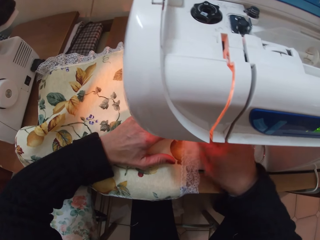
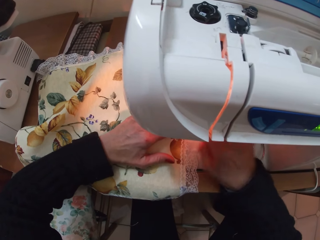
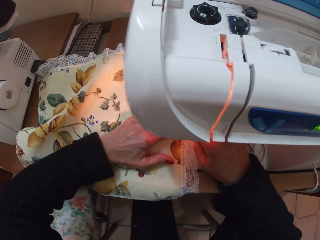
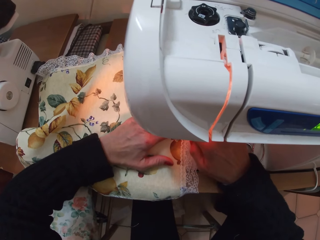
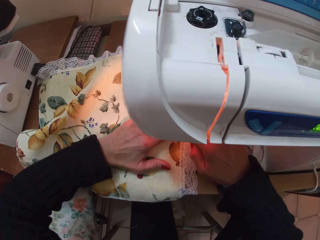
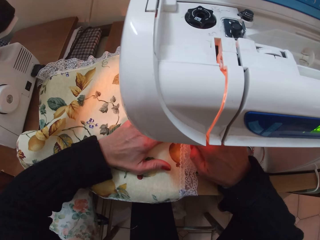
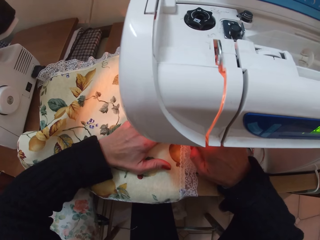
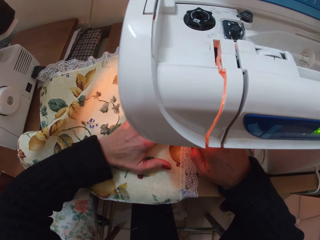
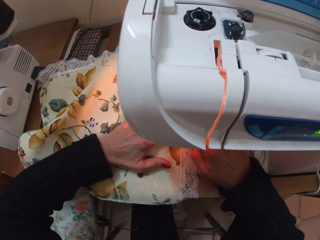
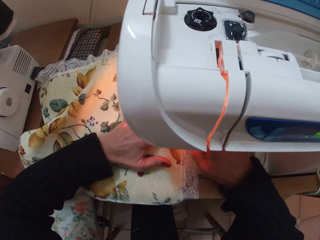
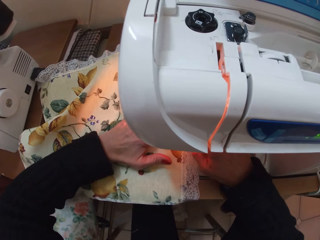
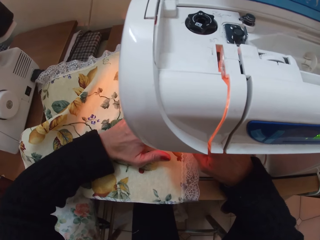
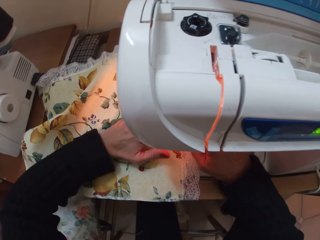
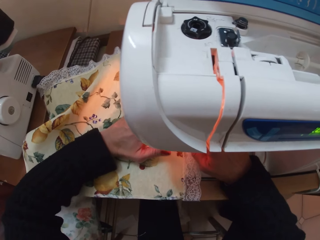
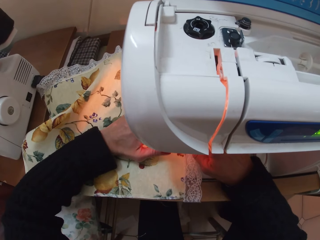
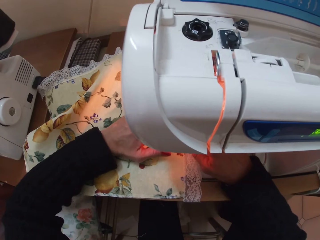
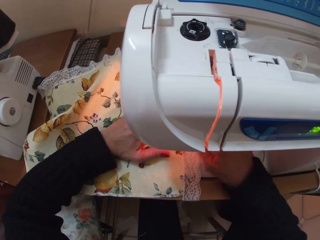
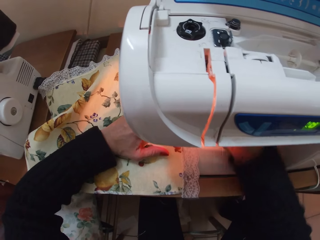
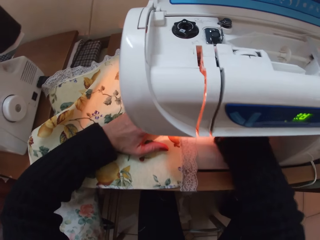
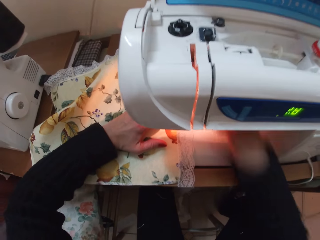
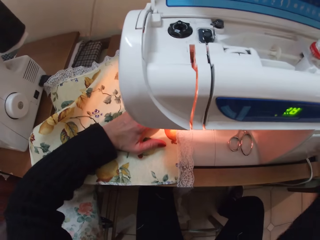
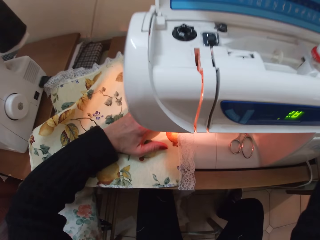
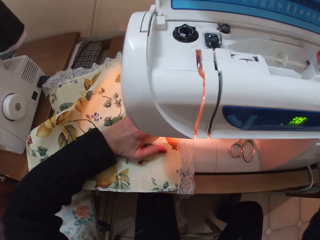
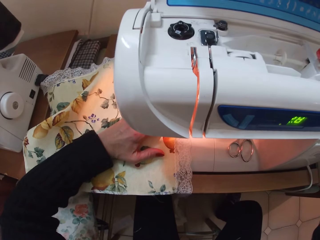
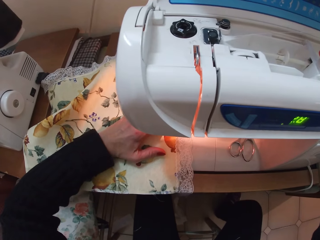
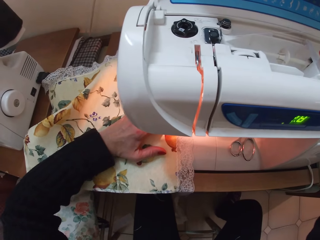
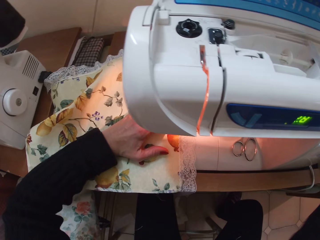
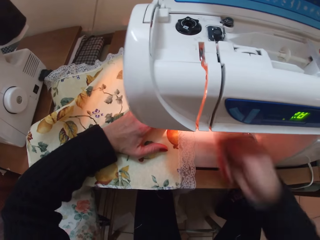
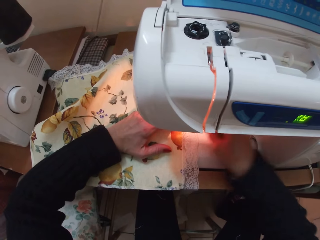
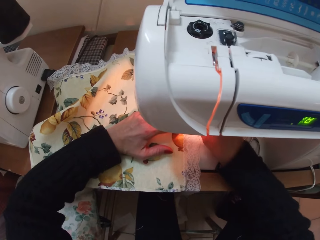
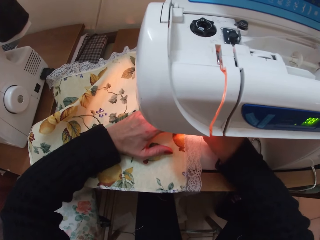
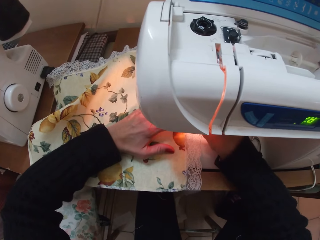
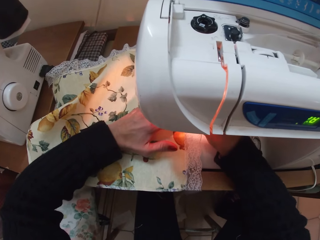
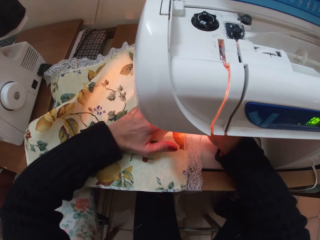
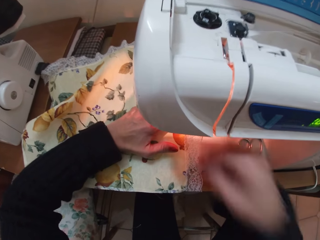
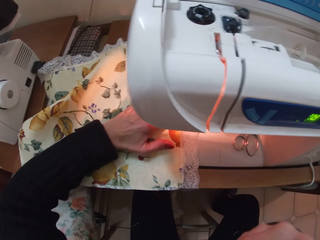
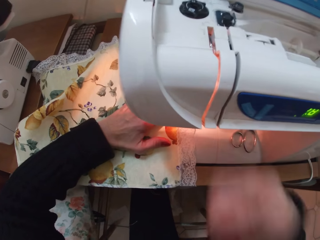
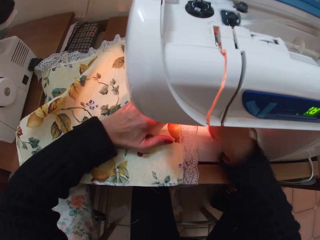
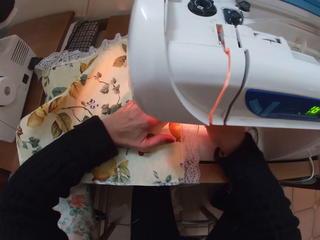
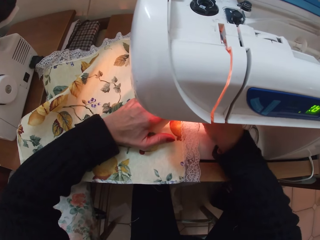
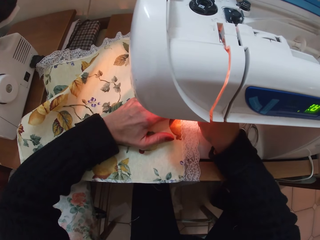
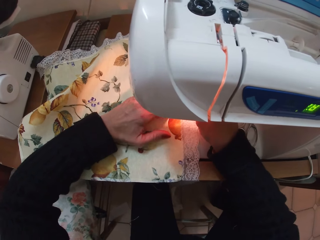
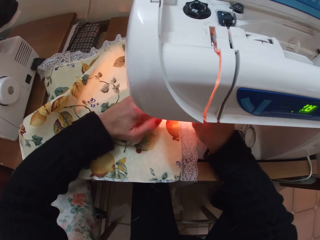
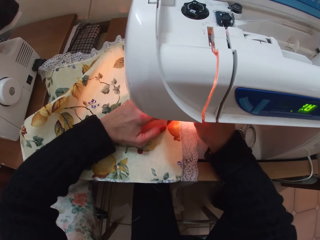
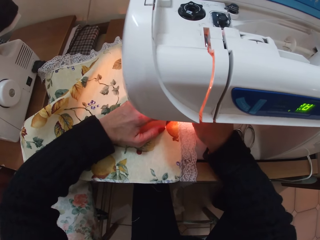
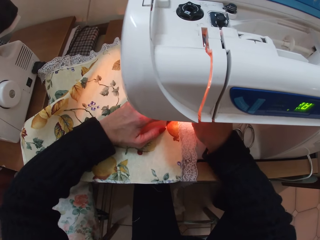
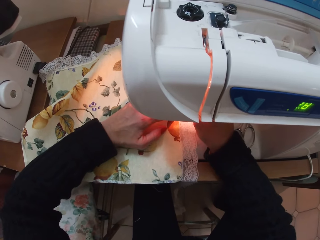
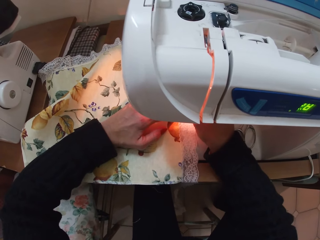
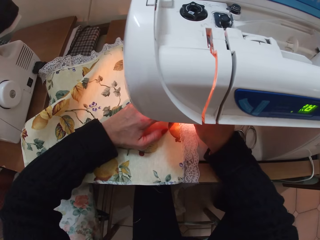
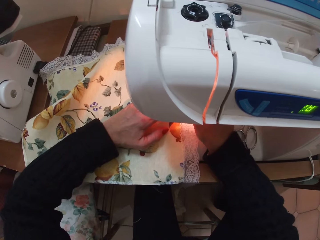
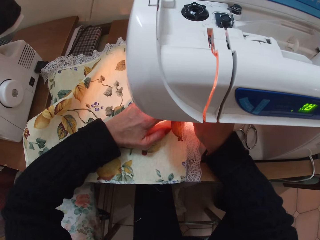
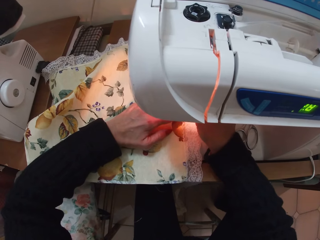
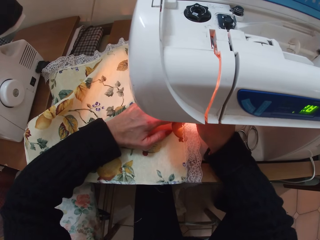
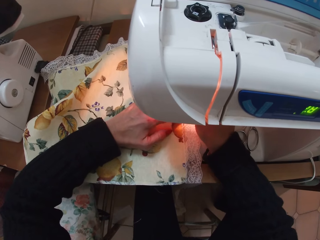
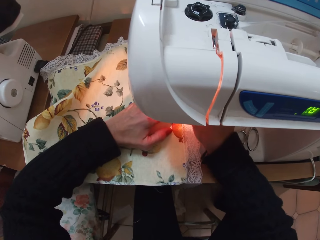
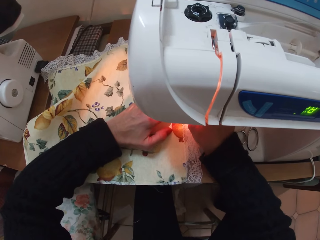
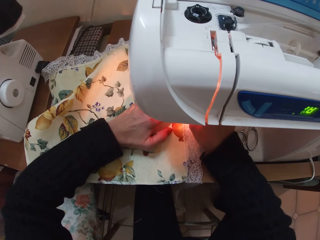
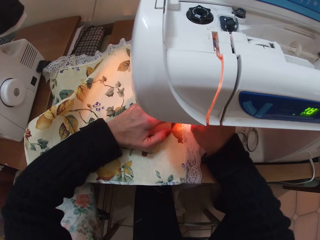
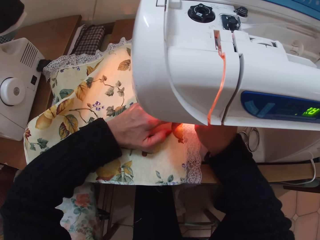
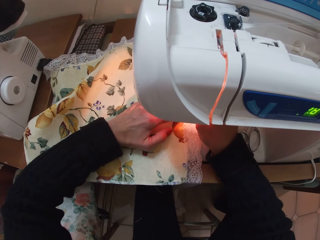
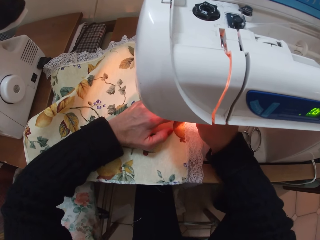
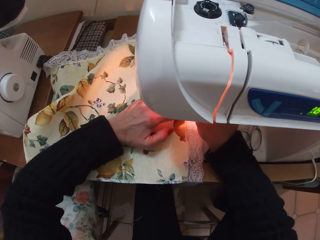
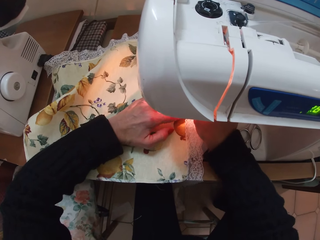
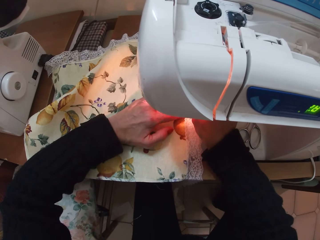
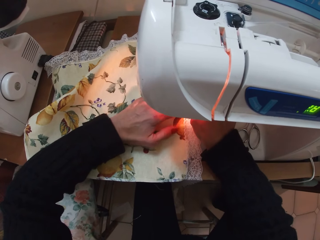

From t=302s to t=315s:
The camera wearer removes her right hand from the sewing machine. She touches something. She returns her right hand to the sewing machine. She continues to sew the piece of cloth. She adjusts the lace forward with her right hand. She removes her right hand from the sewing machine. She touches something. She returns her right hand to the sewing machine. She adjusts the lace on the sewing machine with her right hand. She continues to sew the piece of cloth.

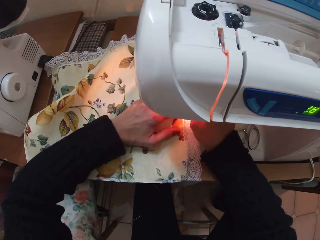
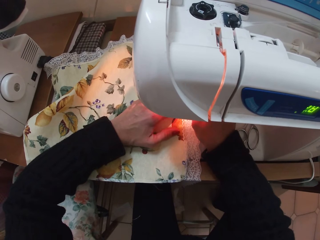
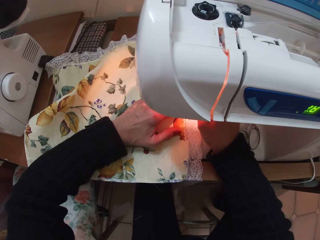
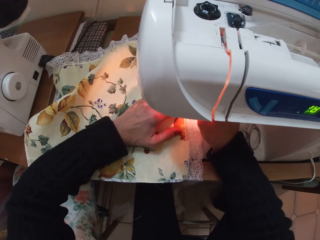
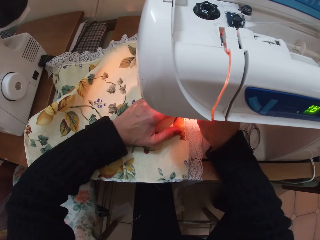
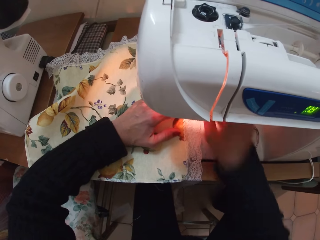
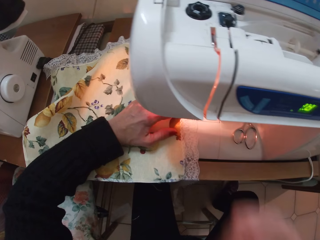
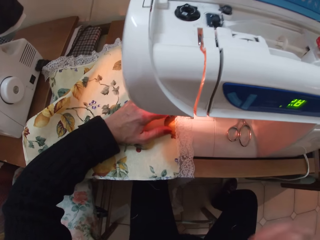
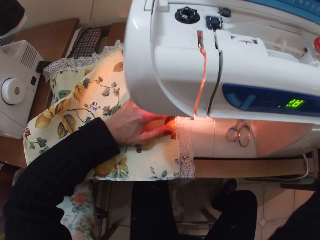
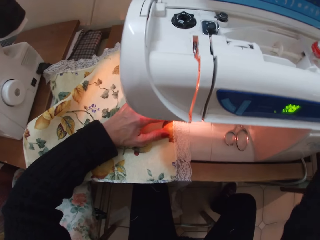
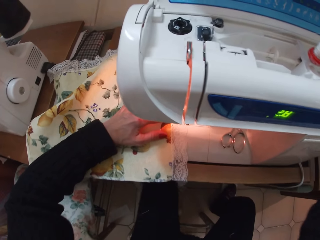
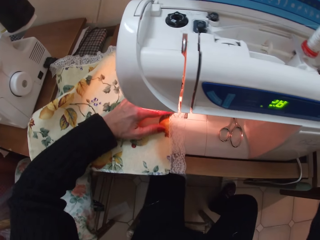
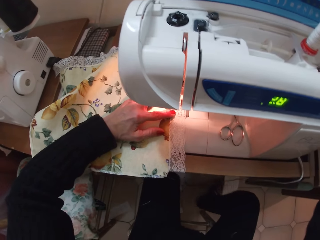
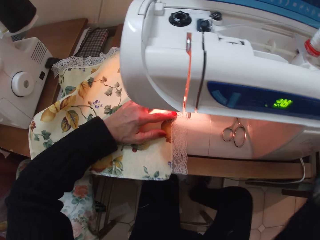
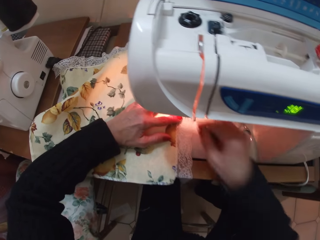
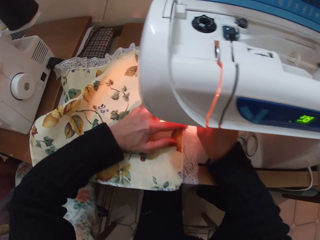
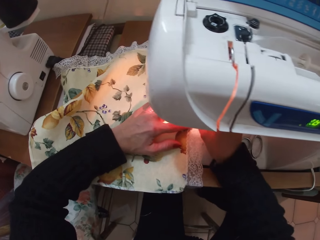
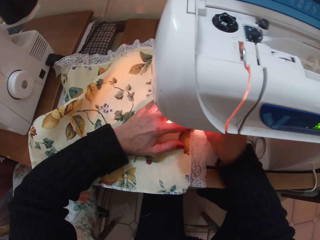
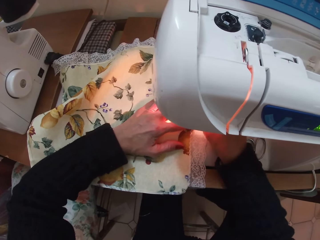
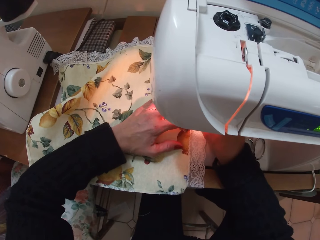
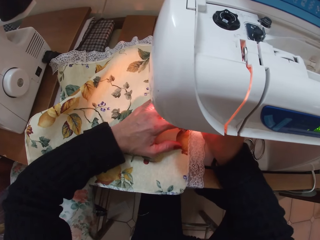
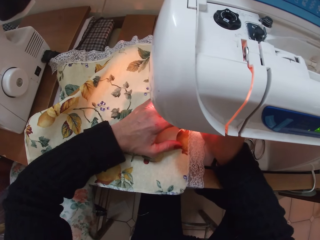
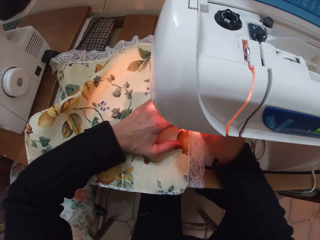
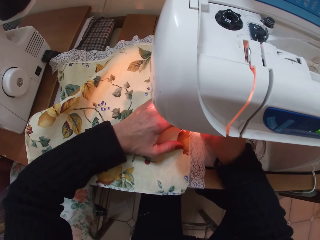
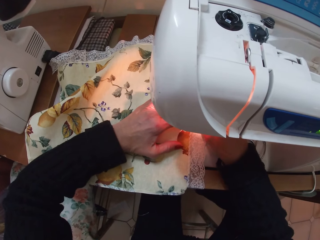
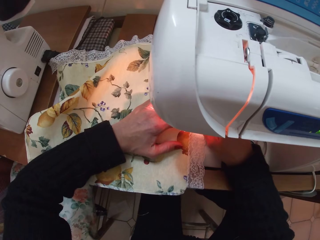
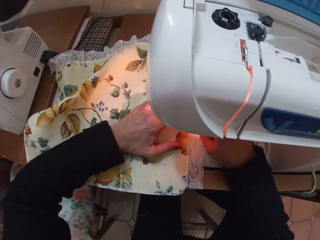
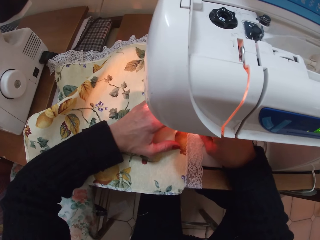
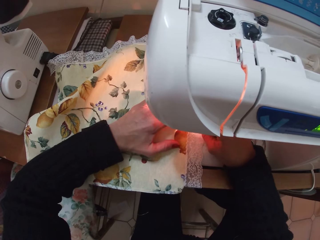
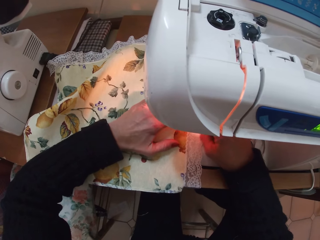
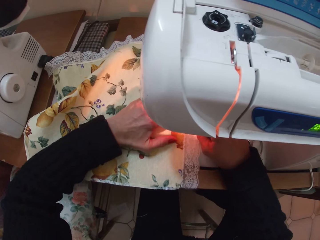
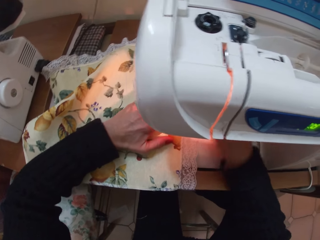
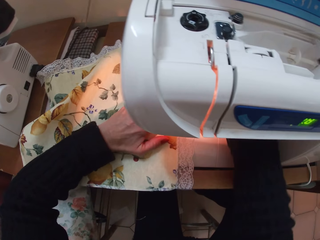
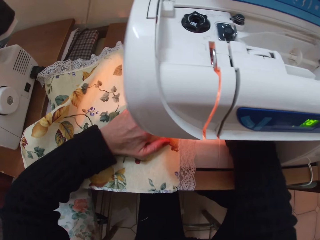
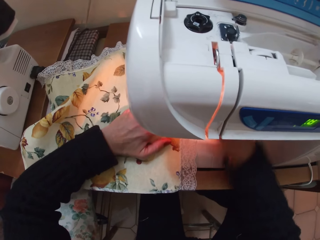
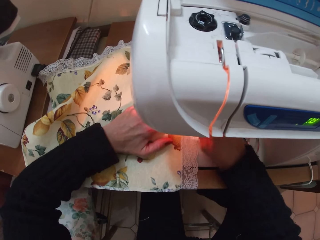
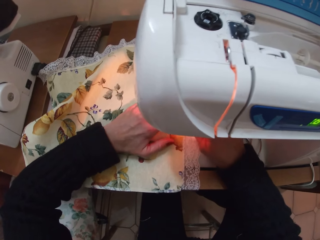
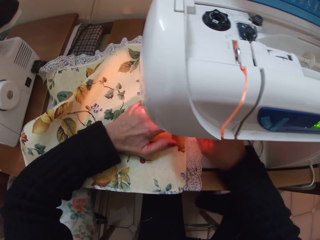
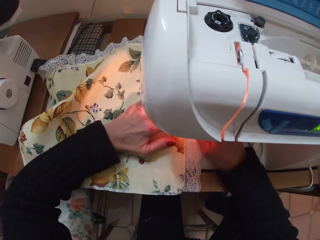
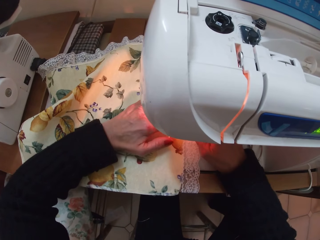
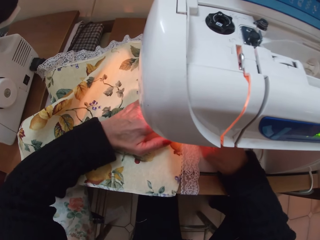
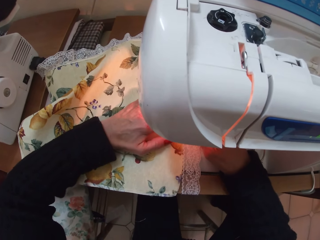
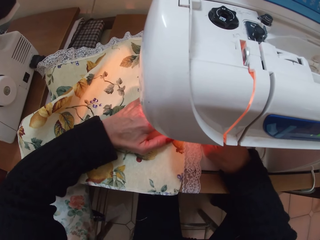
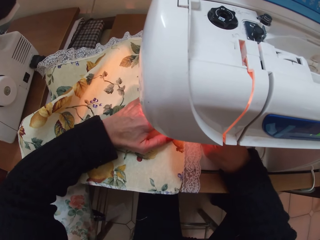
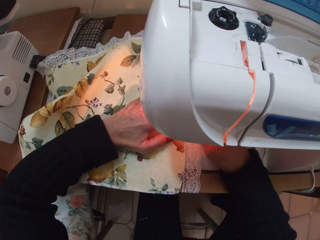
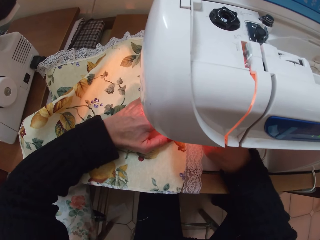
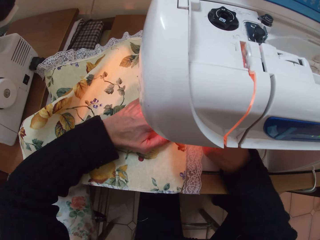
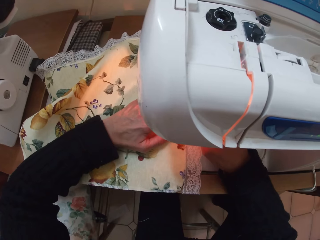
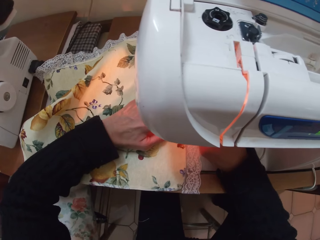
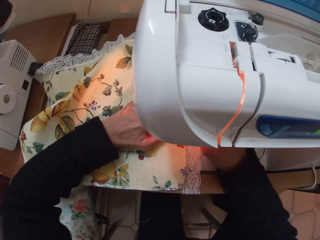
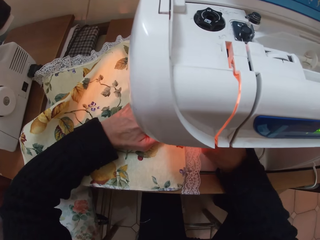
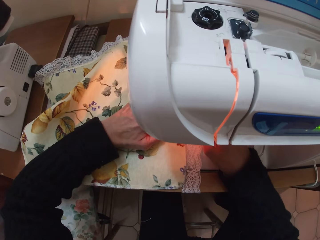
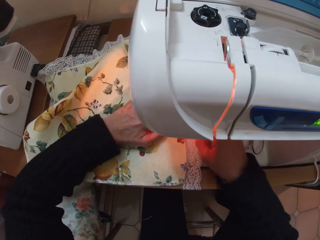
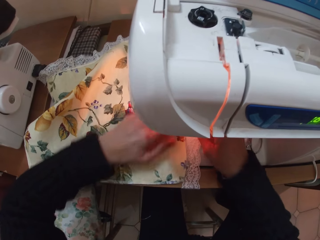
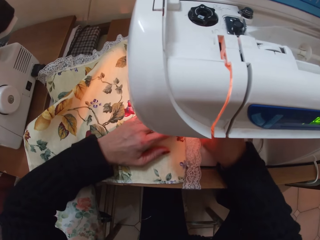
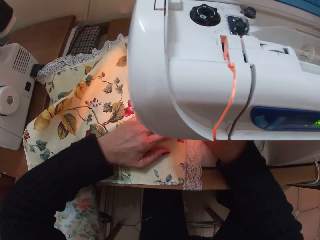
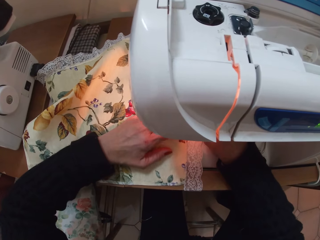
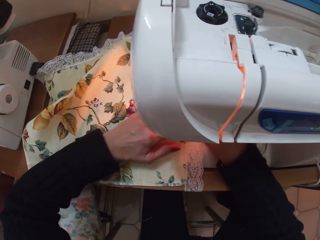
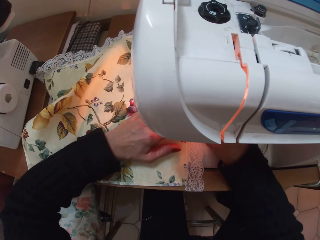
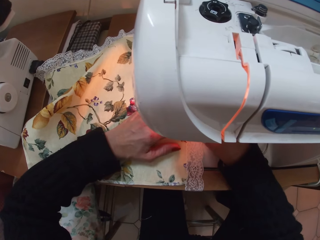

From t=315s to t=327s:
The camera wearer removes her right hand from the sewing machine. She touches something. She returns her right hand to the sewing machine. She continues to sew the piece of cloth. She adjusts the piece of cloth with her left hand. She moves the piece of cloth forward with both hands.
